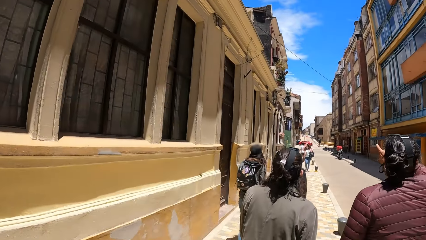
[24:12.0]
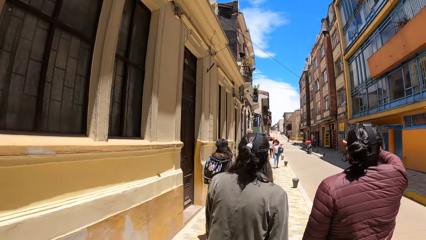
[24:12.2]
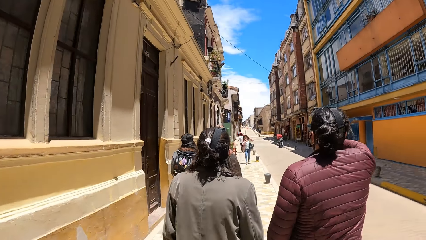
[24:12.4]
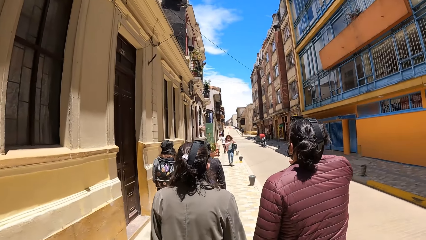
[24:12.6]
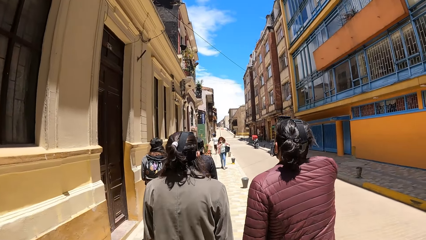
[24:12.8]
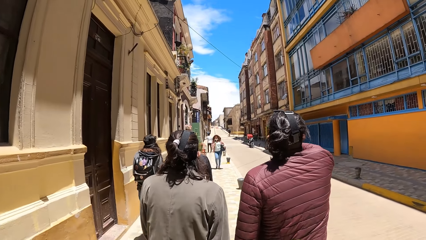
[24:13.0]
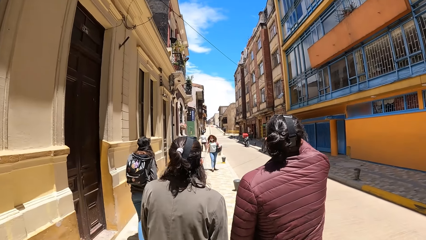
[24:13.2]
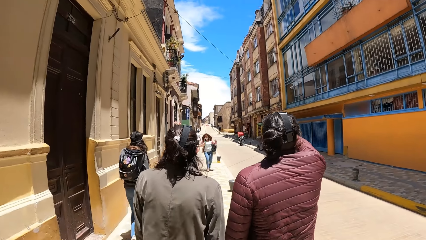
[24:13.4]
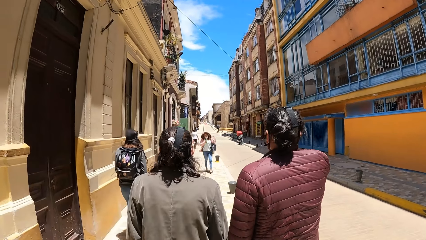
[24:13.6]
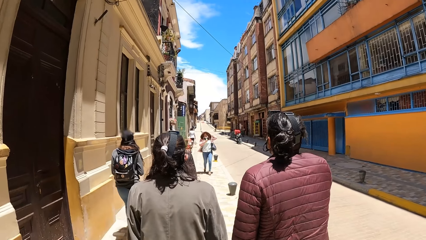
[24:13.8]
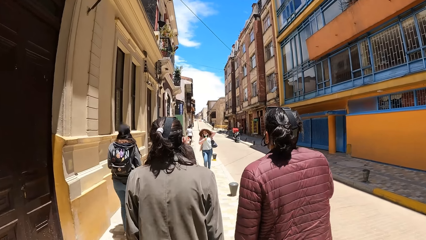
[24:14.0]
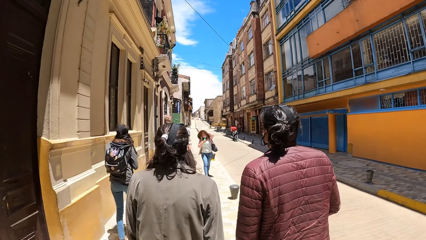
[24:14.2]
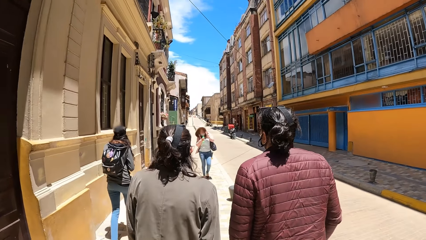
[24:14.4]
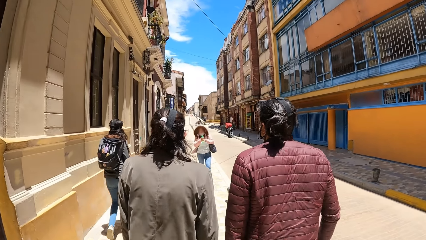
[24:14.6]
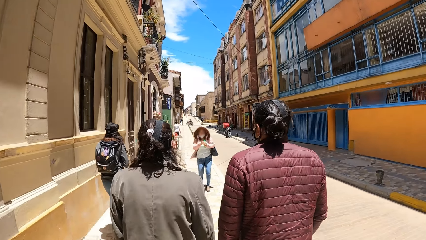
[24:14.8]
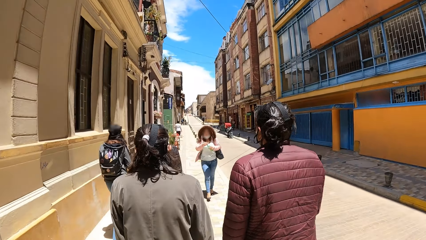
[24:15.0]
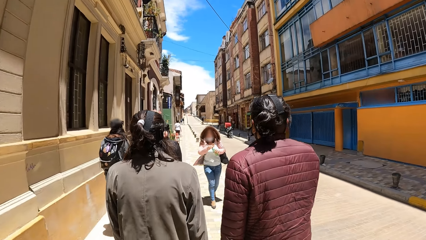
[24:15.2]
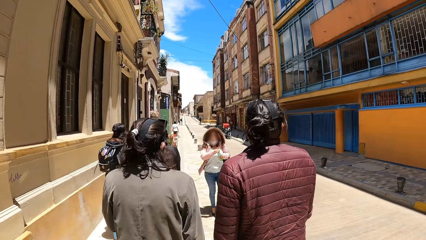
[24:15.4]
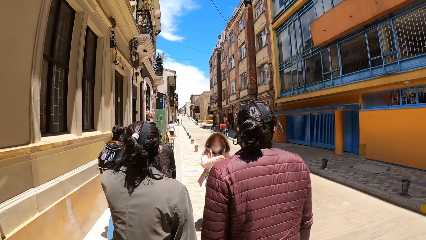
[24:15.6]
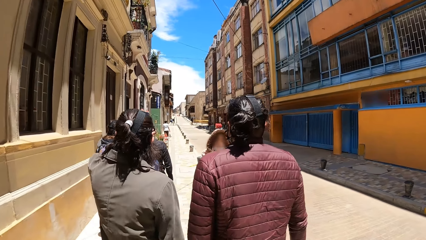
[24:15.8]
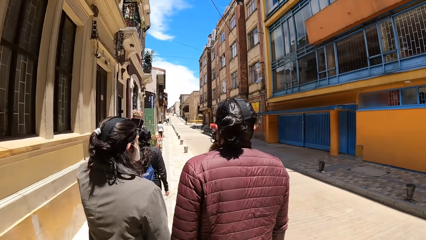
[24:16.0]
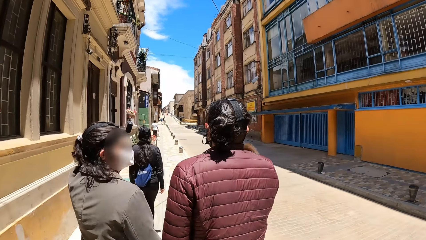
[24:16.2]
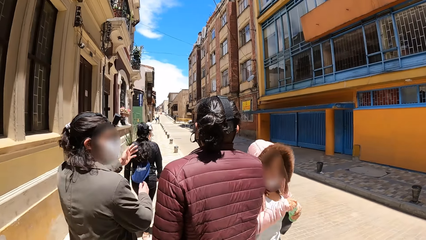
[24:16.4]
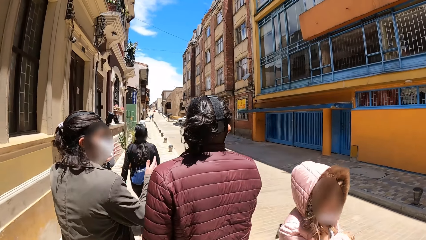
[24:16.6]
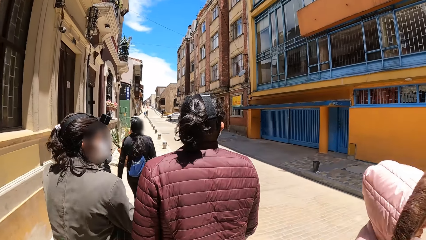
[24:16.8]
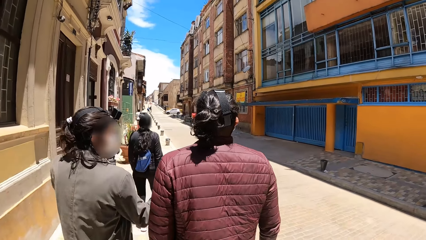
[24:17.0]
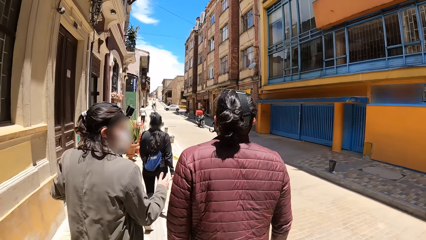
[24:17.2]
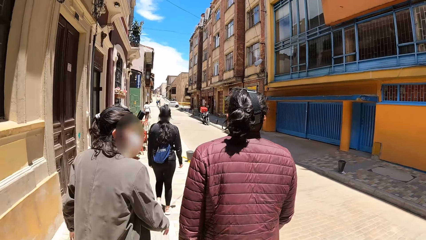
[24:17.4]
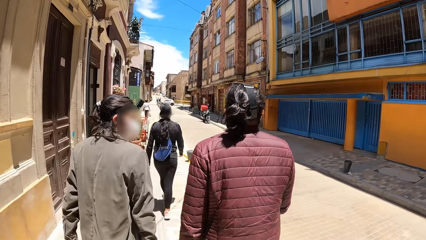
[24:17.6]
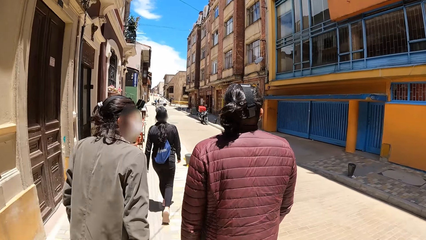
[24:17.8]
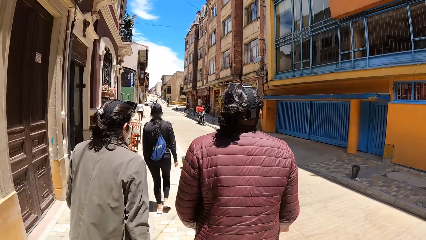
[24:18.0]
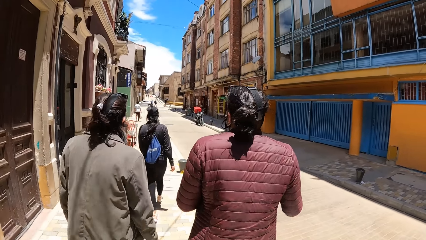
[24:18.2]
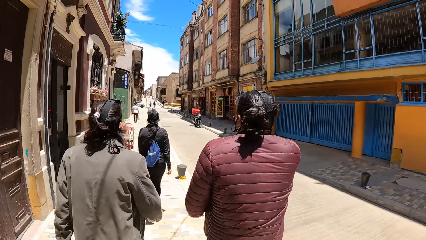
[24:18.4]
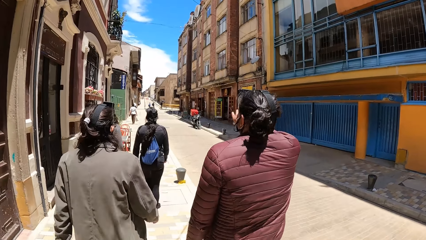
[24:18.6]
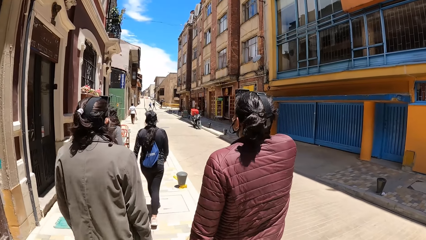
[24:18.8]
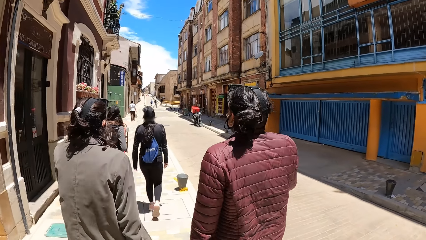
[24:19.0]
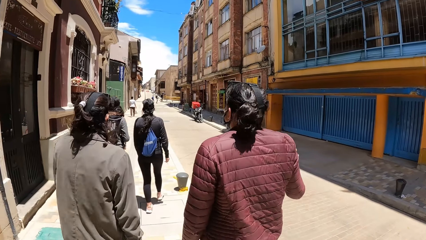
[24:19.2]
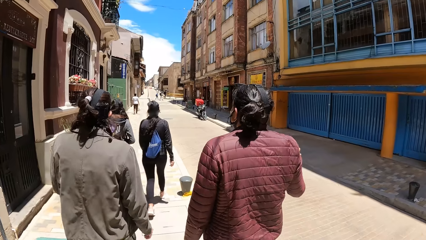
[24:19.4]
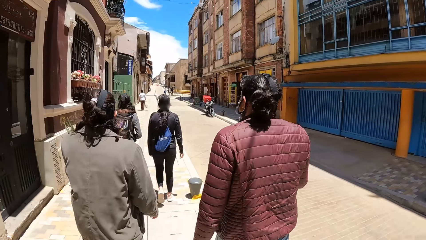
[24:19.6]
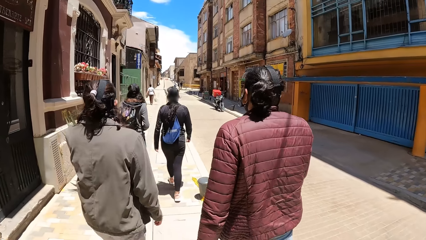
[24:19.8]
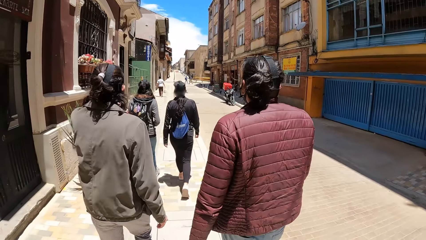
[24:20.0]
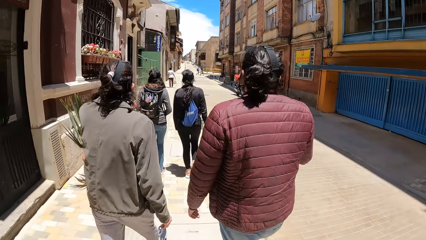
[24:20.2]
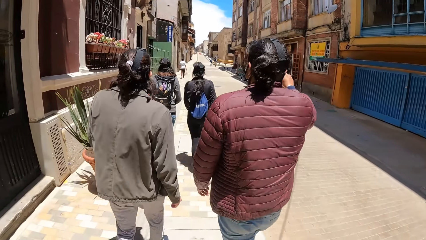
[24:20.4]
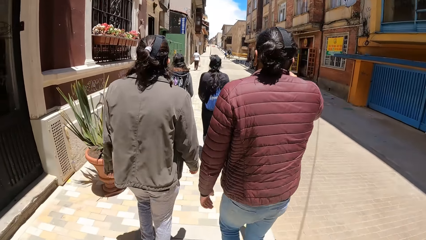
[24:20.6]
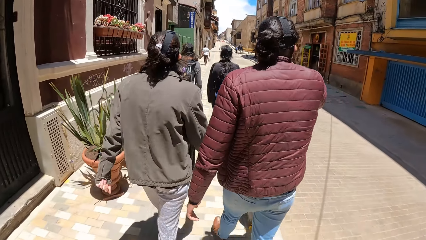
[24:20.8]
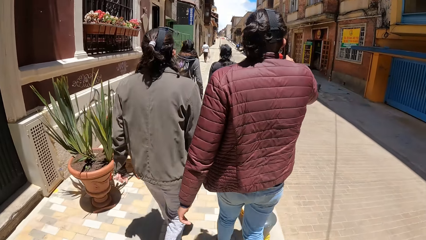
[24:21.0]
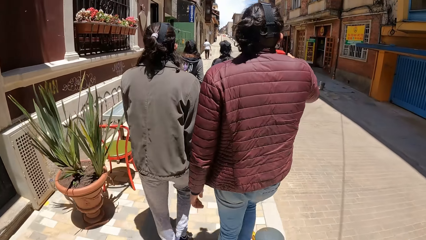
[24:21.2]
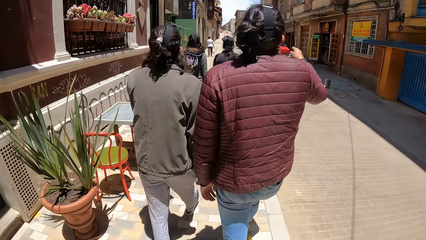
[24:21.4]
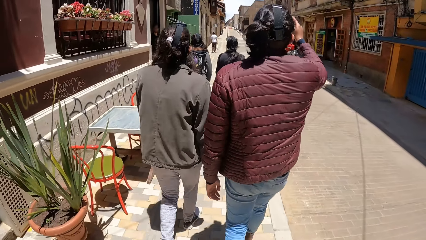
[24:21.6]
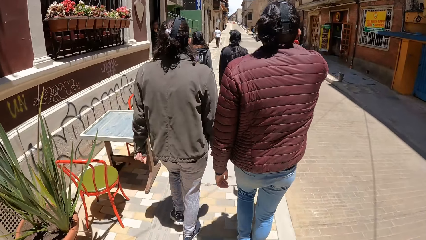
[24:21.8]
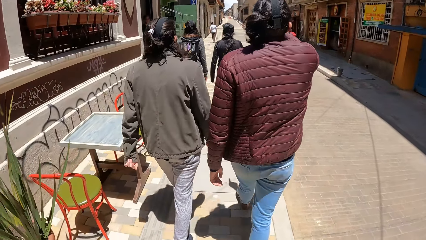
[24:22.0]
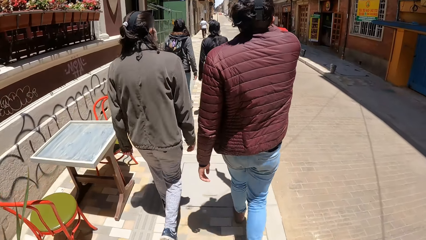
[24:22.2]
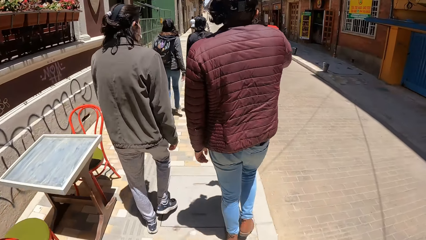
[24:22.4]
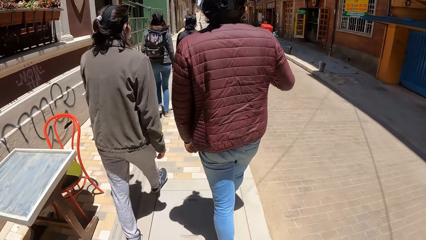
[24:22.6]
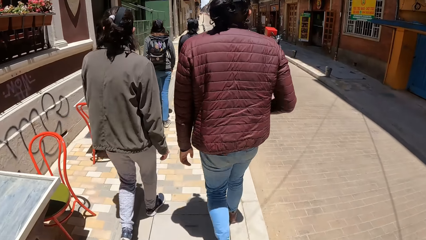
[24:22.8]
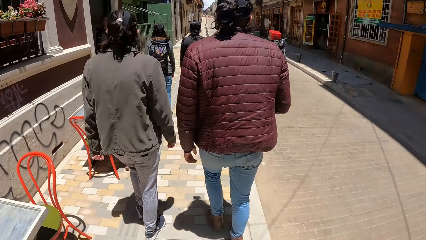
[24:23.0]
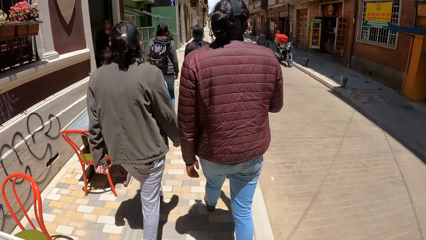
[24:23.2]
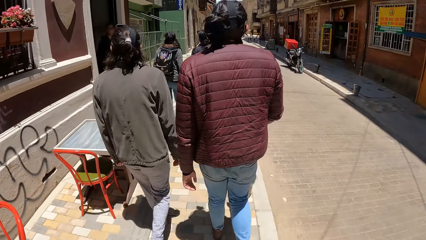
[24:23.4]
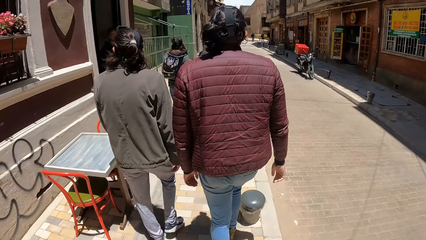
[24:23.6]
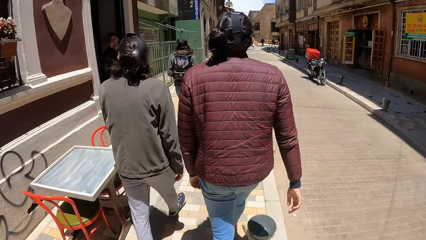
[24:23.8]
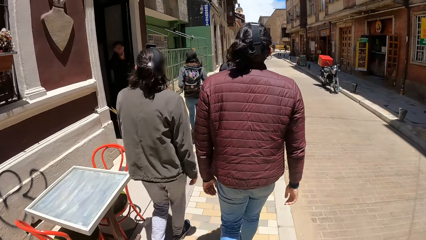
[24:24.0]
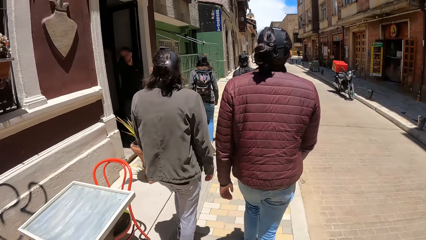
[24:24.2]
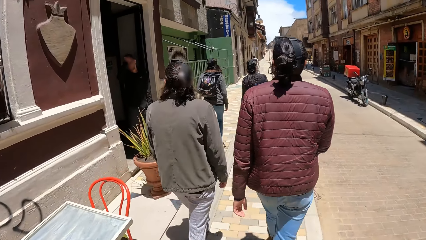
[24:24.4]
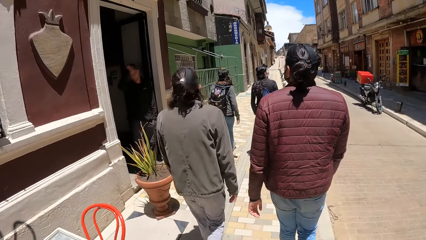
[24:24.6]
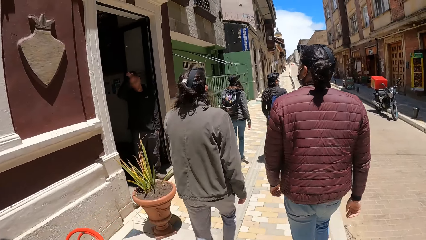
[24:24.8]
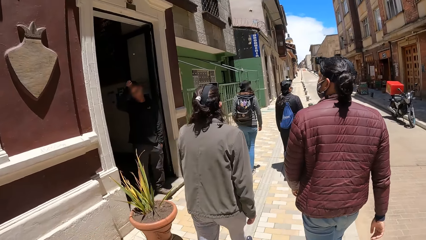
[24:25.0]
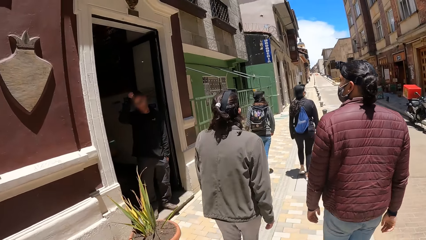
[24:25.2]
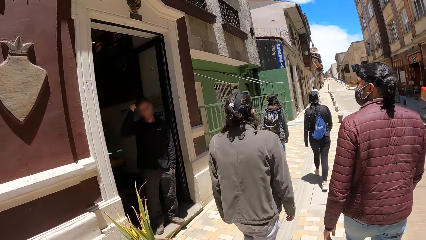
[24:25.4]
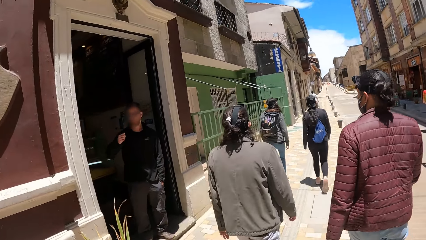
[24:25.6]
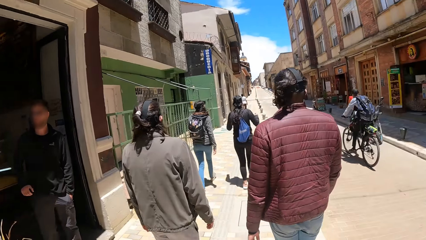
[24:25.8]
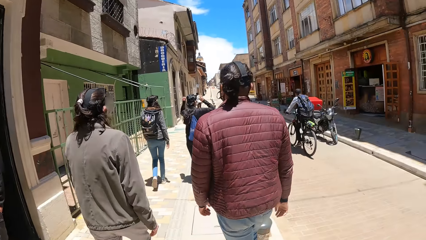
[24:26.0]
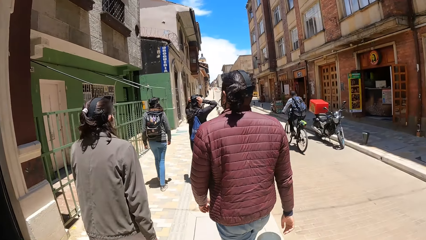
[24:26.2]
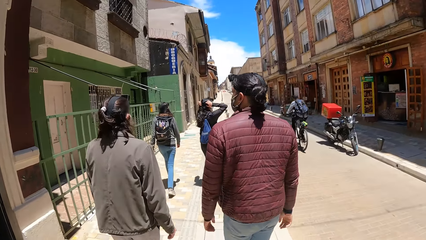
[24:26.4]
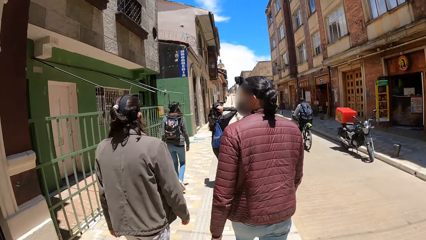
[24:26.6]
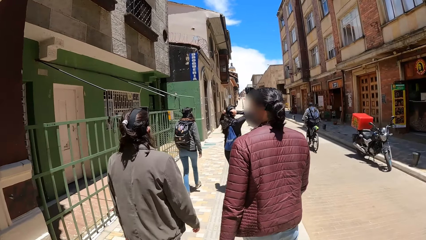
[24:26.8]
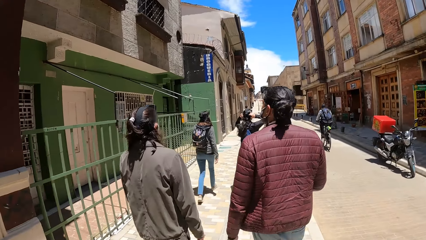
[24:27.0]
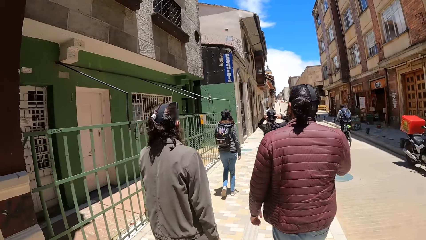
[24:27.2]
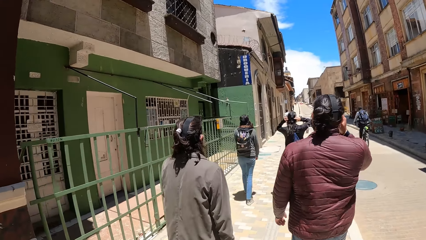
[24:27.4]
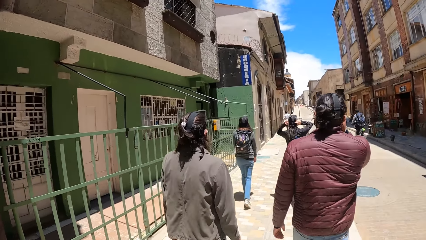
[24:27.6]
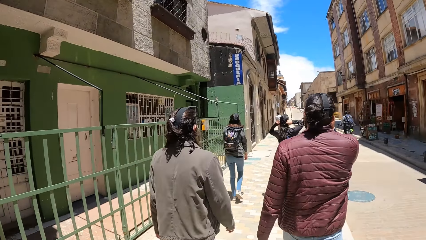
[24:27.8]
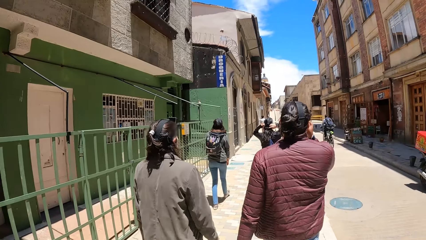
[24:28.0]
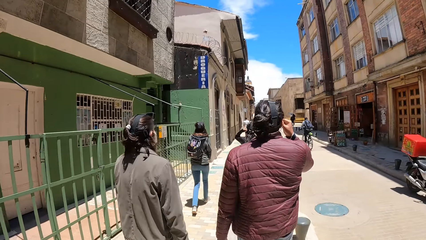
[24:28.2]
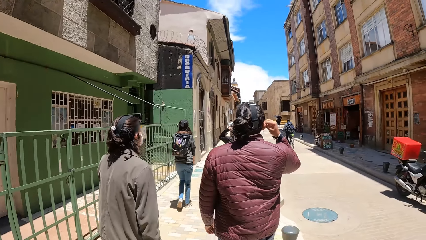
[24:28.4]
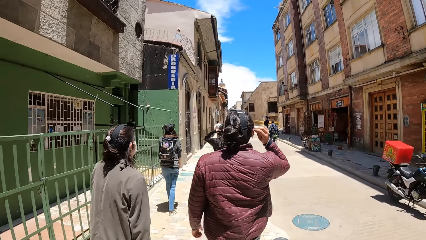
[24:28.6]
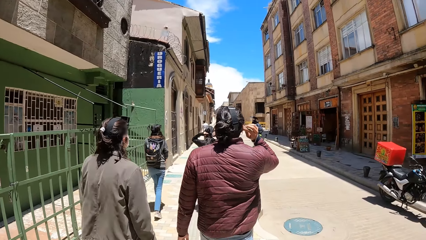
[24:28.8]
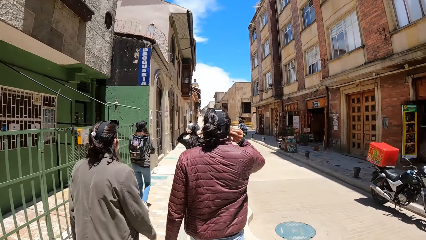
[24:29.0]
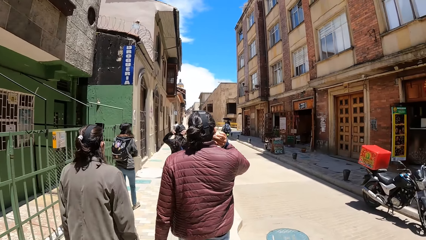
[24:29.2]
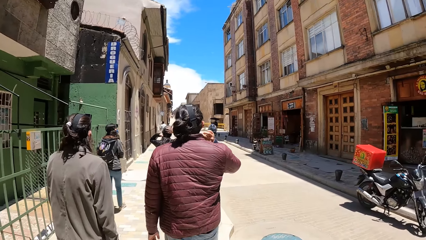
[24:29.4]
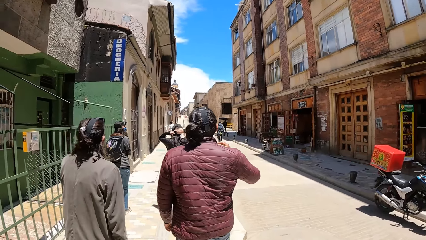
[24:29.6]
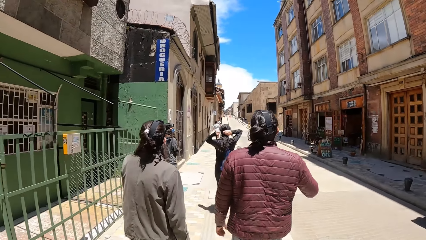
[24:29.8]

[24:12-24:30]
A woman passes a bottle from her right hand to her left hand. The woman opens the bottle with her right hand. A car drives across the road. The woman walks past the camera wearer. A man rides a bicycle on the road past the camera wearer.
